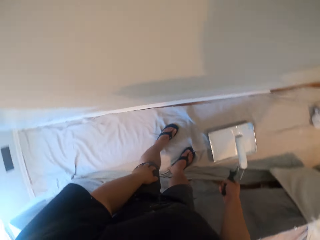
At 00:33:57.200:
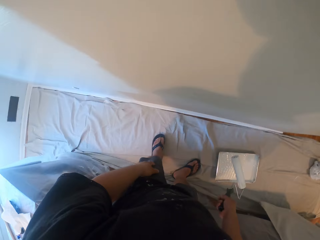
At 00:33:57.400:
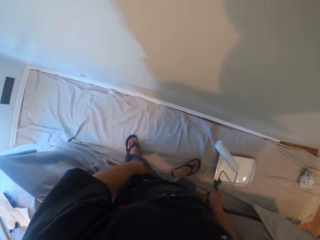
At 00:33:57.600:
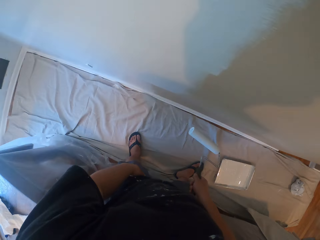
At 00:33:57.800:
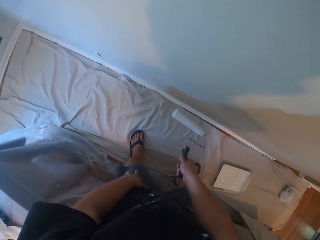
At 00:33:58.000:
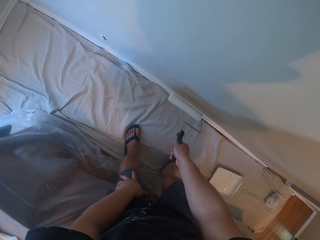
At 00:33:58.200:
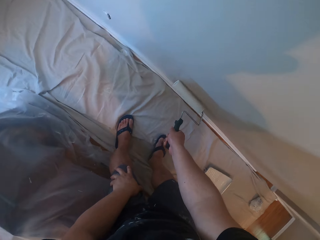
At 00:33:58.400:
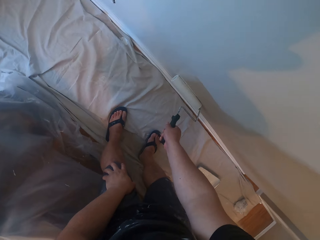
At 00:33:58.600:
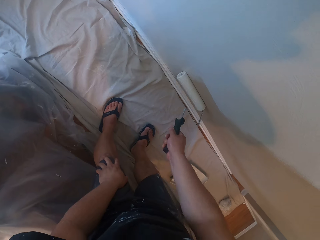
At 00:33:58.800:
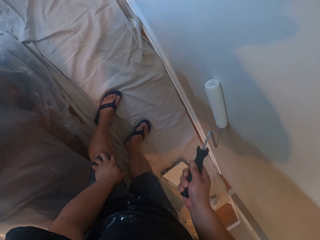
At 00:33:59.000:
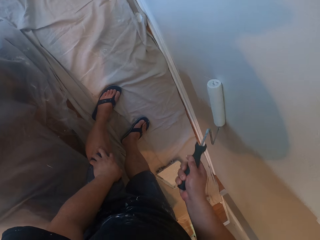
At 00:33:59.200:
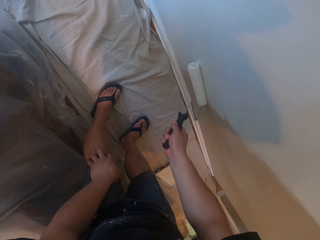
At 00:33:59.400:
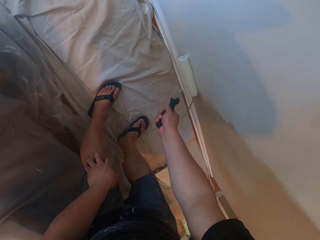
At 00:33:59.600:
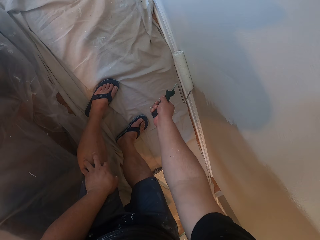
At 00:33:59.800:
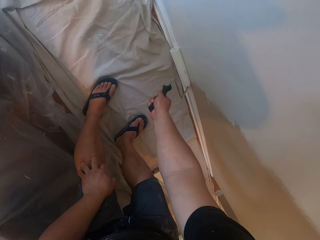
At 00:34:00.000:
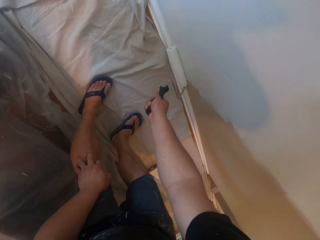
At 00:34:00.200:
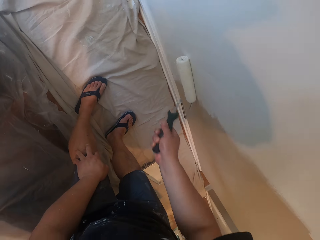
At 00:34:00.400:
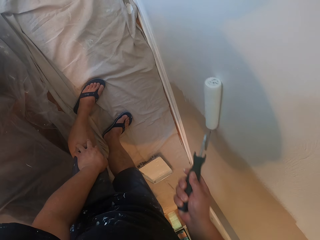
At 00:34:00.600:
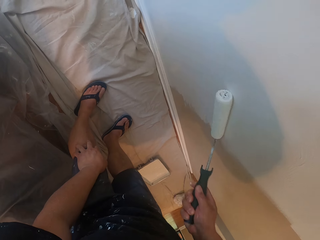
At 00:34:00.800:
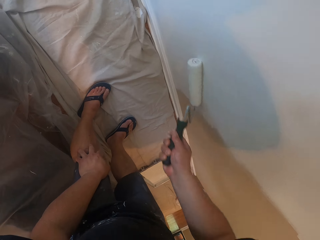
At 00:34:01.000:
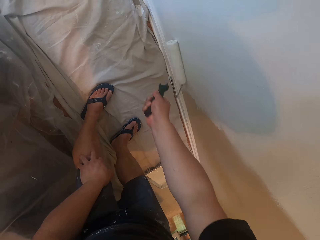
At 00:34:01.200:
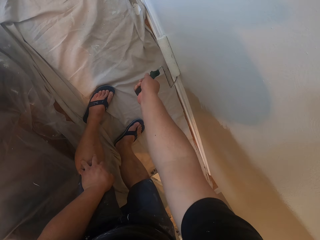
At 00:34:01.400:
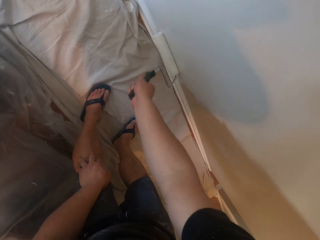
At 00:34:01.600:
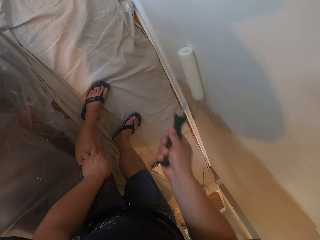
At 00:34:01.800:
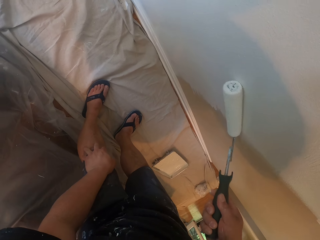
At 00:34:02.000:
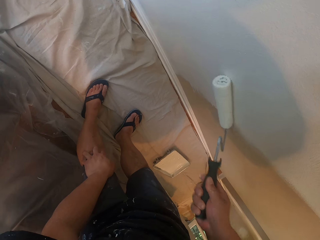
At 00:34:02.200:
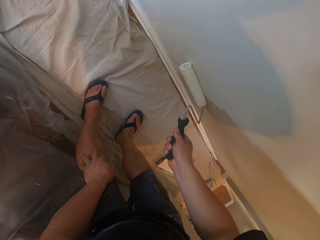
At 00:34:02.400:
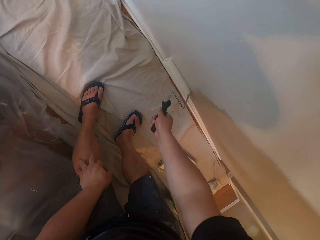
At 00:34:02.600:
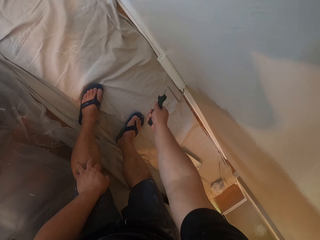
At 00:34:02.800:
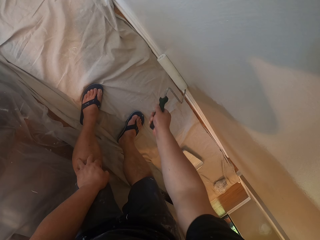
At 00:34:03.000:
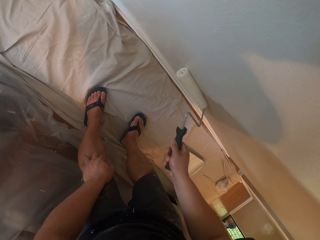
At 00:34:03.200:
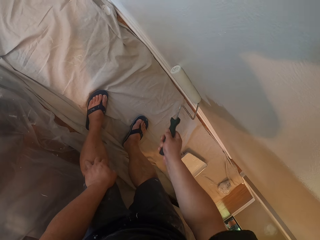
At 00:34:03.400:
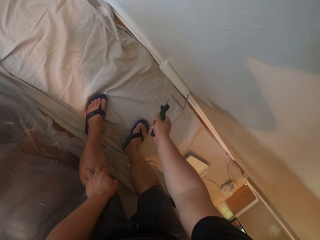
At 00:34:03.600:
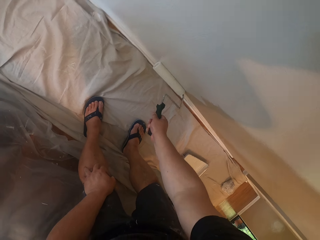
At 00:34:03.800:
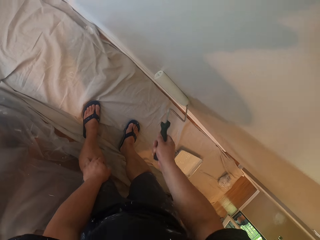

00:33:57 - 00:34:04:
The camera wearer paints the wall with the roller brush in his left hand.

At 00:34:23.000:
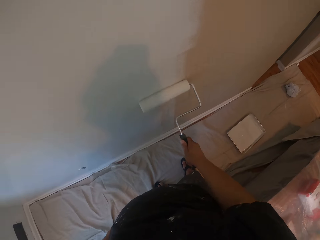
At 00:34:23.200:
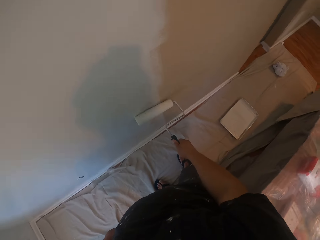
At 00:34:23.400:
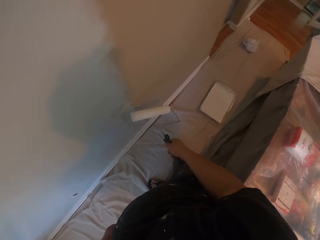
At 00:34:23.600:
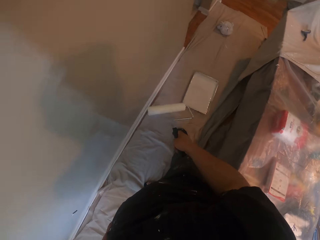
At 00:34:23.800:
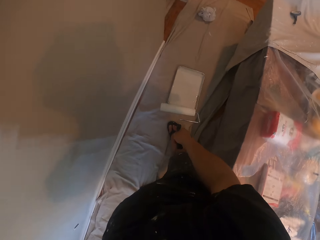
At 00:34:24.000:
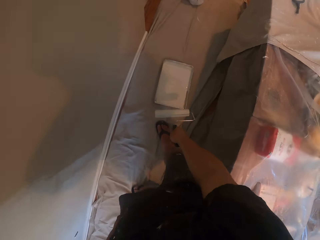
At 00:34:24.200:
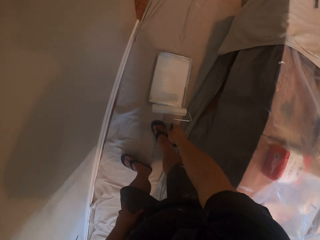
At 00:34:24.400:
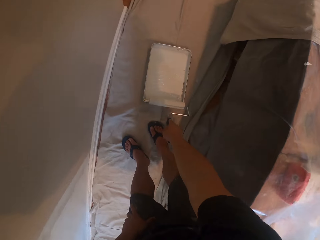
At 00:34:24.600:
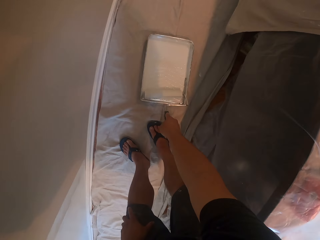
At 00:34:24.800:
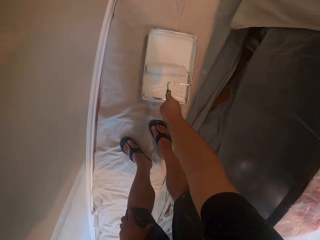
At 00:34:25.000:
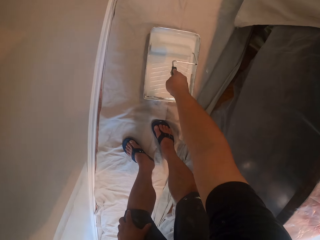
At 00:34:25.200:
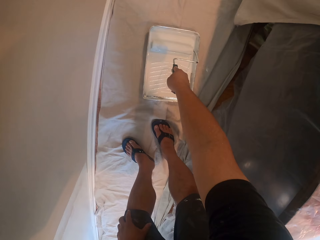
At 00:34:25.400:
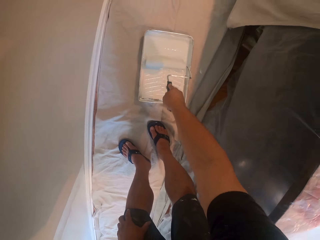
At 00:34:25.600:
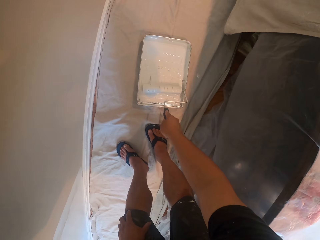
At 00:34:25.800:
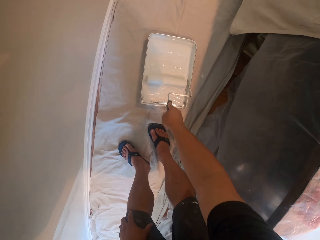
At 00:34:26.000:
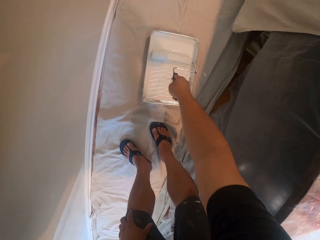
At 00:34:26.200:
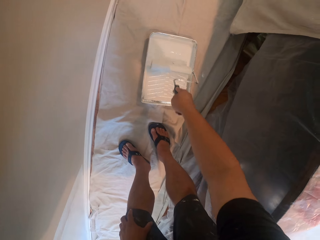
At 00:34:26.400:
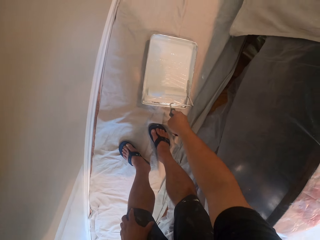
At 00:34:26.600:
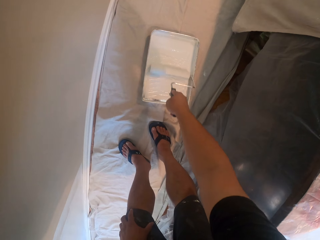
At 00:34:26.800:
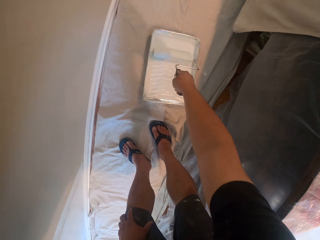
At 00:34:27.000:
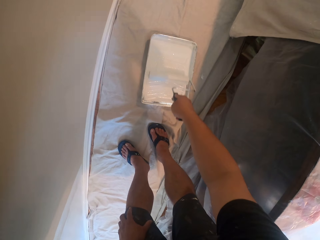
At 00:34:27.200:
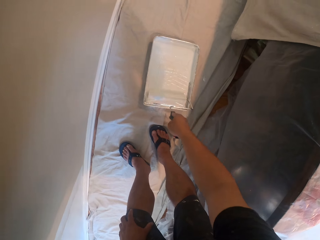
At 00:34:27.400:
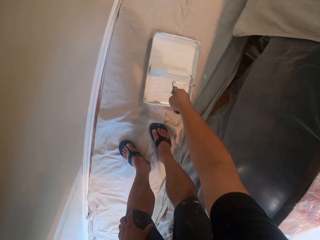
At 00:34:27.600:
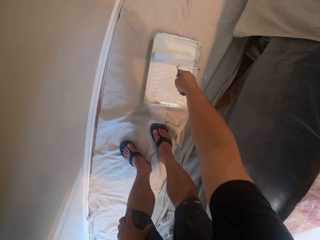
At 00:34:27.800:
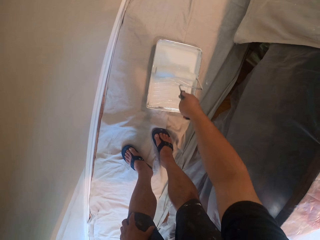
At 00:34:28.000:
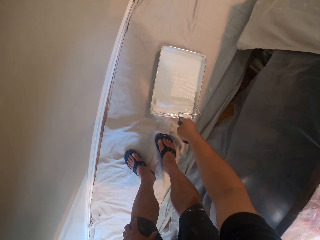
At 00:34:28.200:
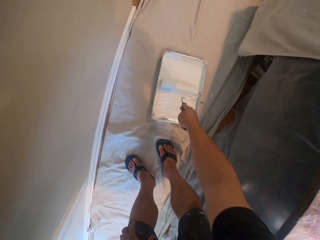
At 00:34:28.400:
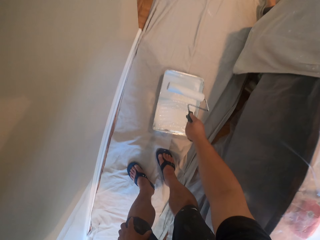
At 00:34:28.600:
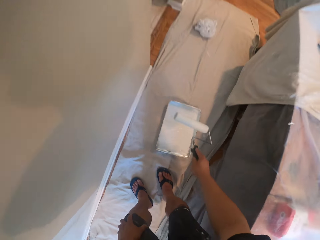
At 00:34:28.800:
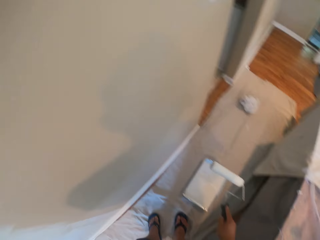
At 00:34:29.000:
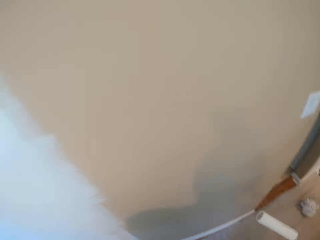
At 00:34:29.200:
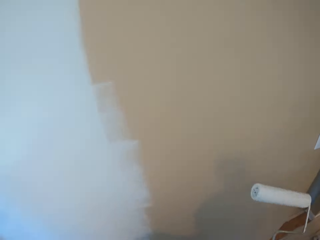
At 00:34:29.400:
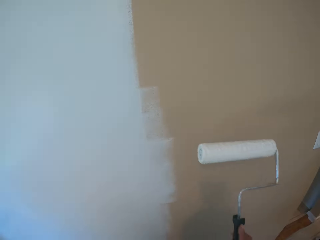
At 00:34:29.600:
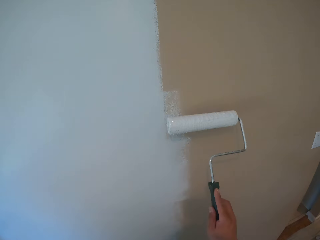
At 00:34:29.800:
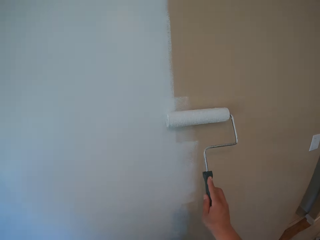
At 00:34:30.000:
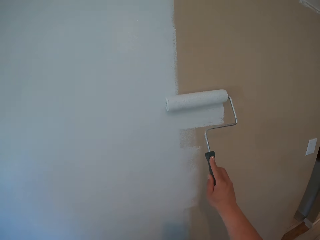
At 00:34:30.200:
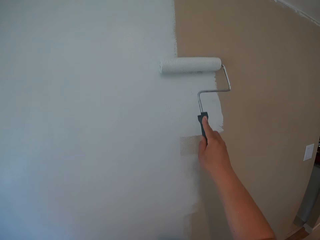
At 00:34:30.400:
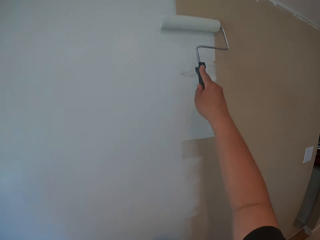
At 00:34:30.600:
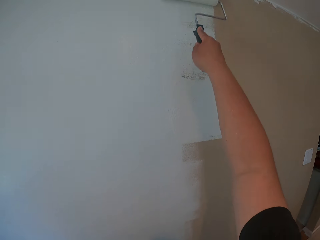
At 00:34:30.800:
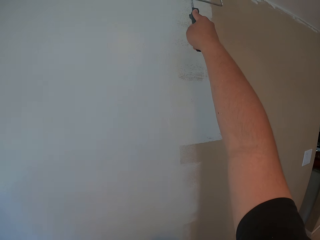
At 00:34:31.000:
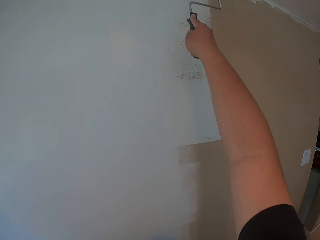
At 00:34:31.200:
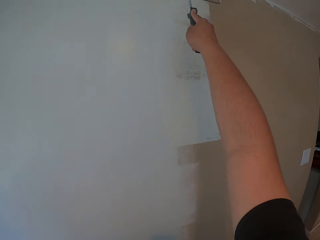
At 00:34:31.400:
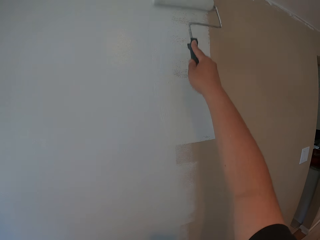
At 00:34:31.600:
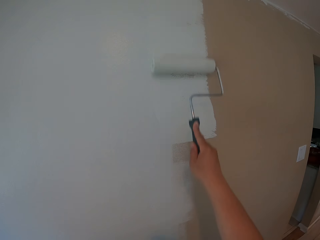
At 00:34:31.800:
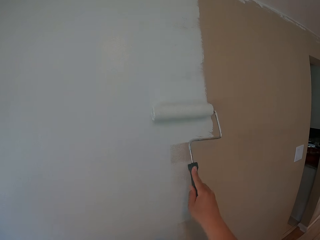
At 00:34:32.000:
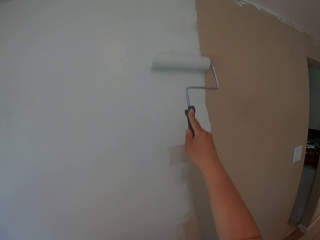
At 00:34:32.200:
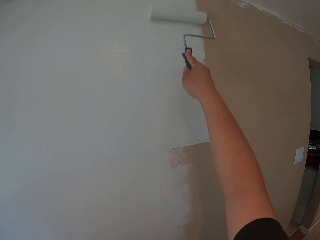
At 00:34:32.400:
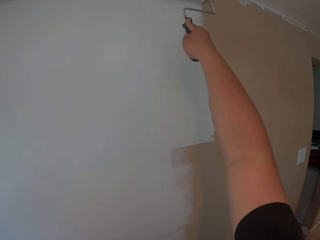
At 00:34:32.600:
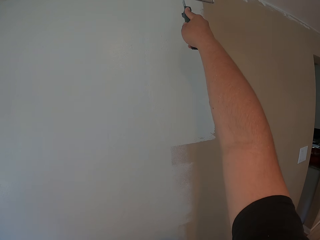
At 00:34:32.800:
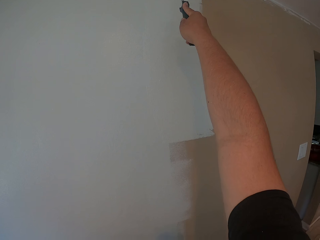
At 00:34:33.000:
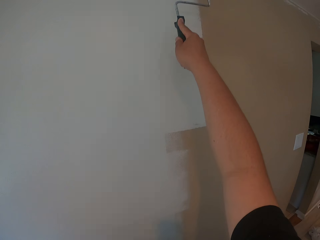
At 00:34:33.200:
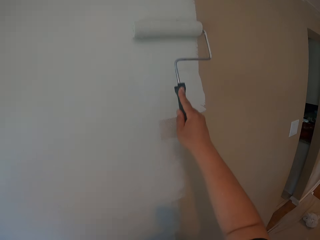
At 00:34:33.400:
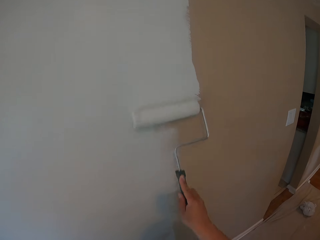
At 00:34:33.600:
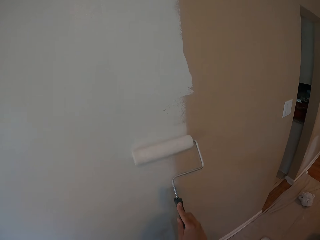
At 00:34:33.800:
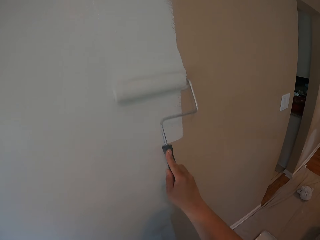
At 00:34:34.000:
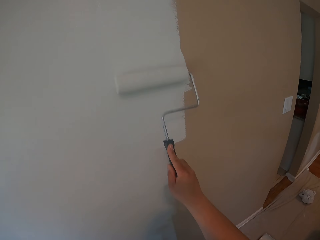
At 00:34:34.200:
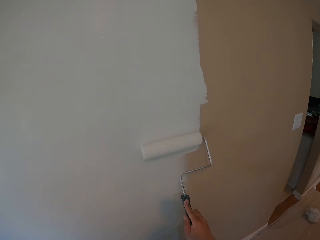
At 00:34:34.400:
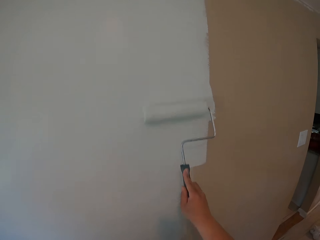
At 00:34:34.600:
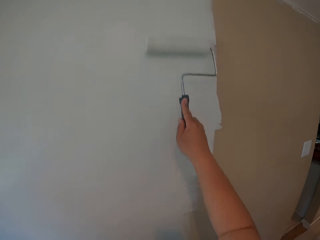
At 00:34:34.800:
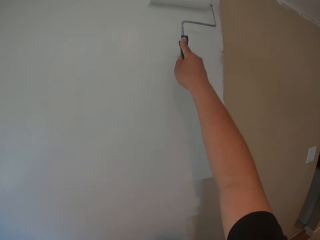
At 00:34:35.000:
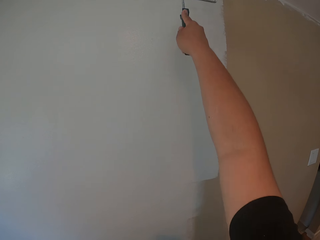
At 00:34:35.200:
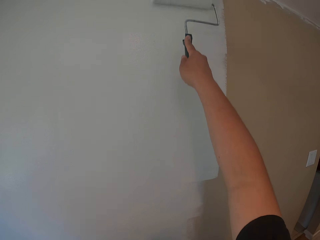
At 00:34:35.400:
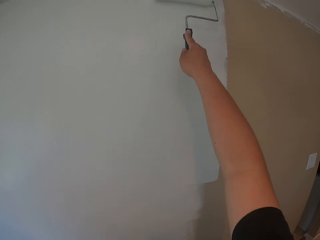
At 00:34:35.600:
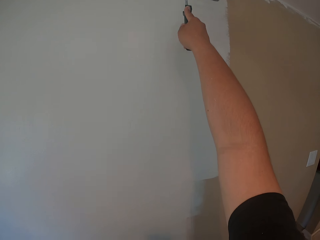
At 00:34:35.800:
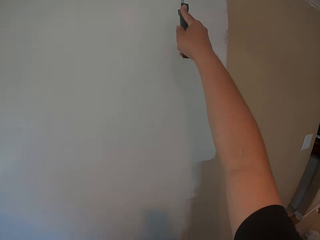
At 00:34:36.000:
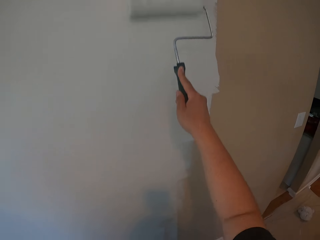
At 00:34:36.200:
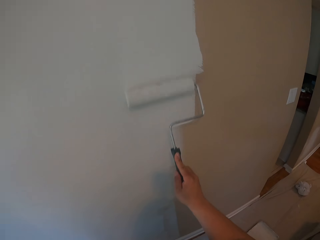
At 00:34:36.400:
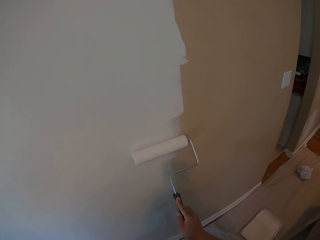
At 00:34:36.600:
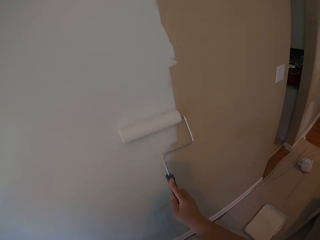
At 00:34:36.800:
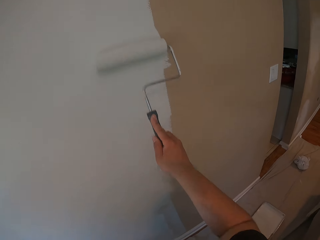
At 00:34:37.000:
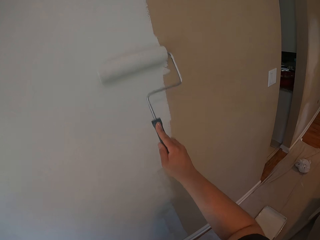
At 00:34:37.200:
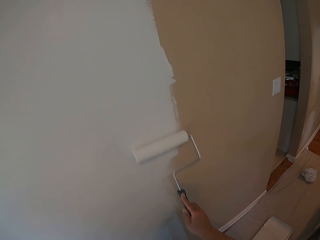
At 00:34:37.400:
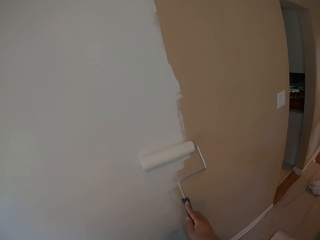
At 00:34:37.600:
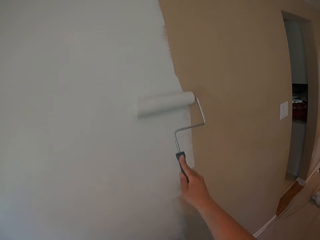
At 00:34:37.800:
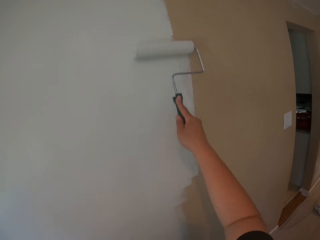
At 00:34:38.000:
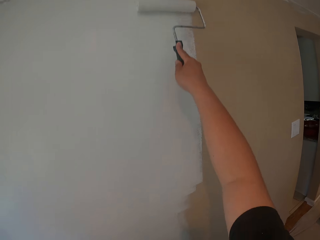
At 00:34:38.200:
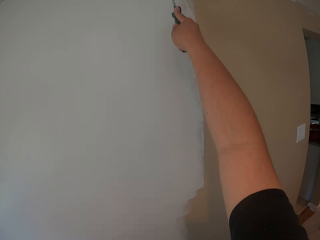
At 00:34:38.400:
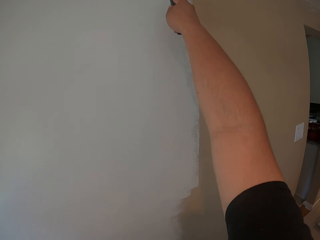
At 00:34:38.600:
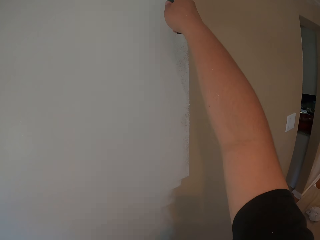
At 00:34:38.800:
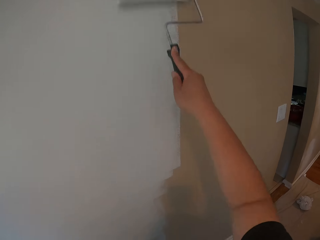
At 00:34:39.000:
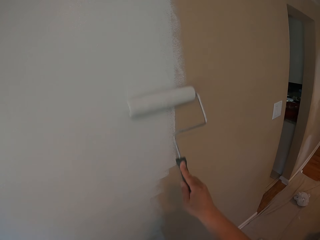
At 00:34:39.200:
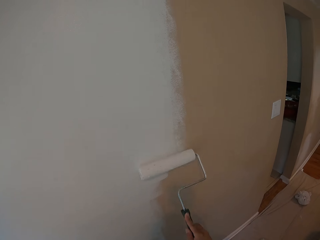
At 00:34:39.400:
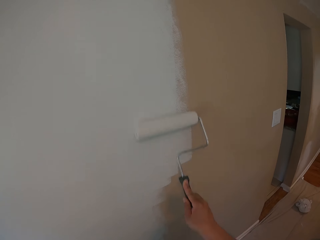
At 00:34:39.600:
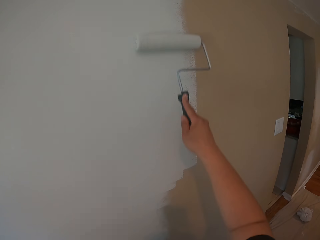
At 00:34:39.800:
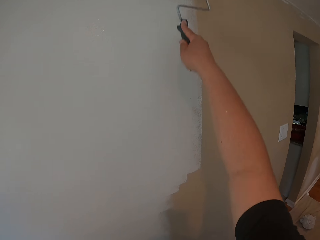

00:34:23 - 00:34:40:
The camera wearer takes some paint from the flat can on the floor. He paints the wall with the roller brush in his right hand.
